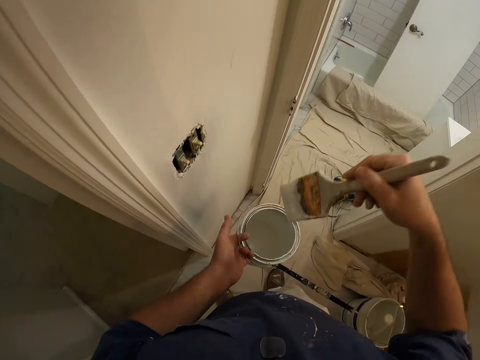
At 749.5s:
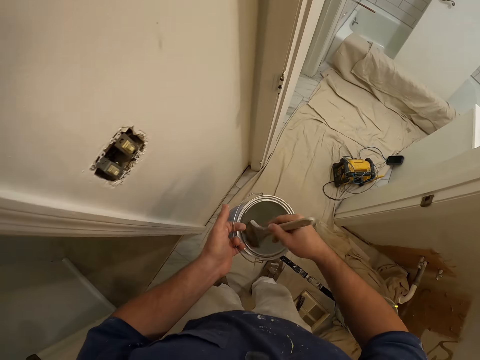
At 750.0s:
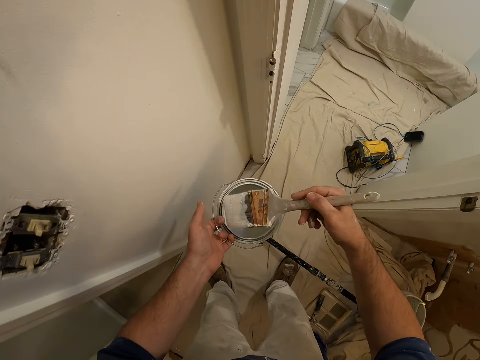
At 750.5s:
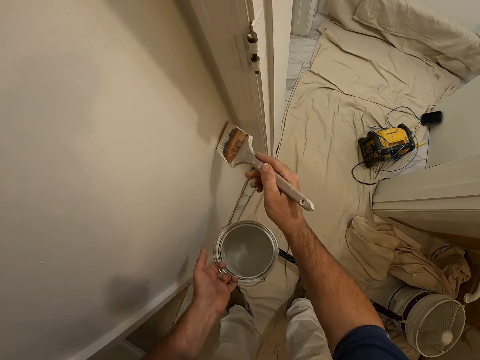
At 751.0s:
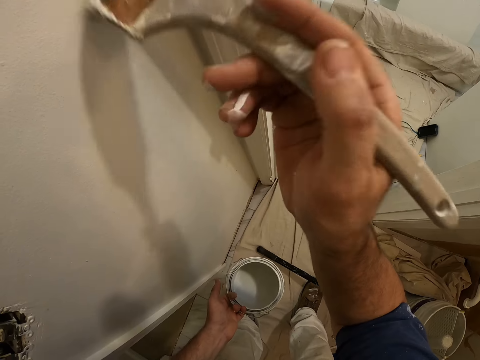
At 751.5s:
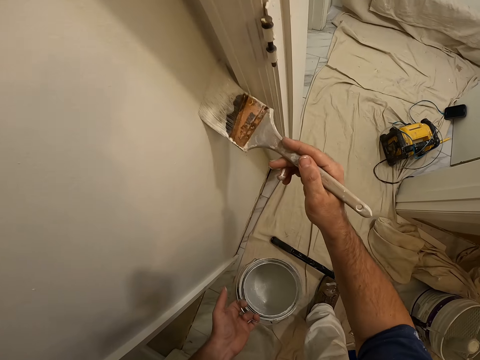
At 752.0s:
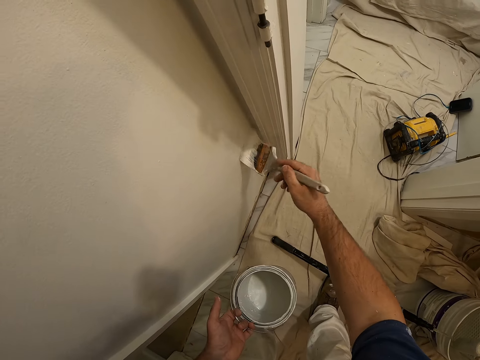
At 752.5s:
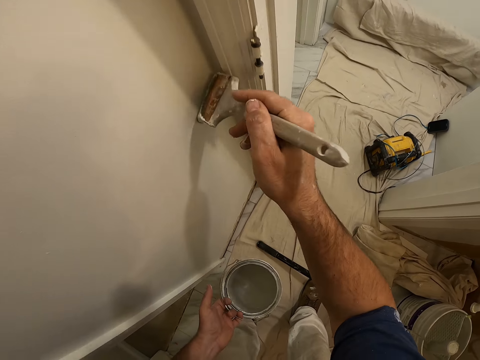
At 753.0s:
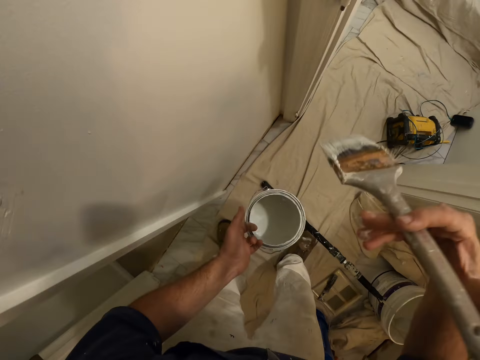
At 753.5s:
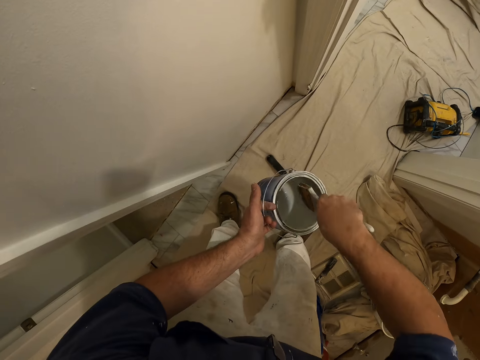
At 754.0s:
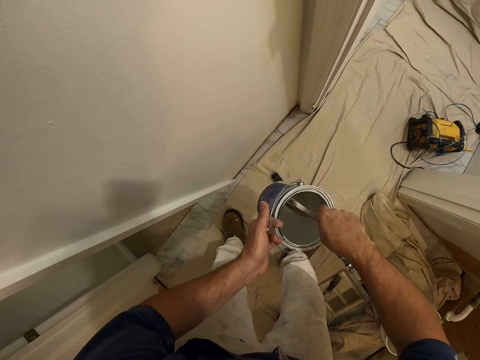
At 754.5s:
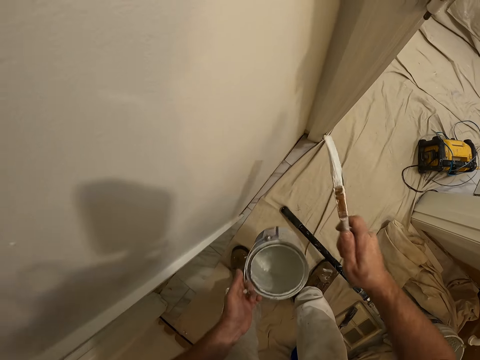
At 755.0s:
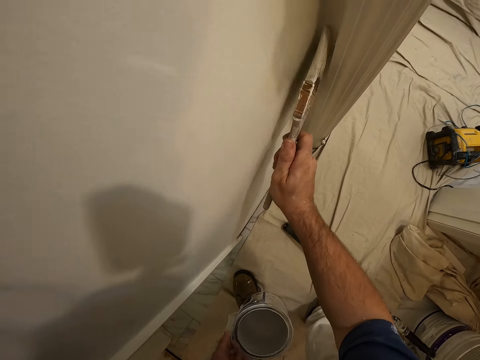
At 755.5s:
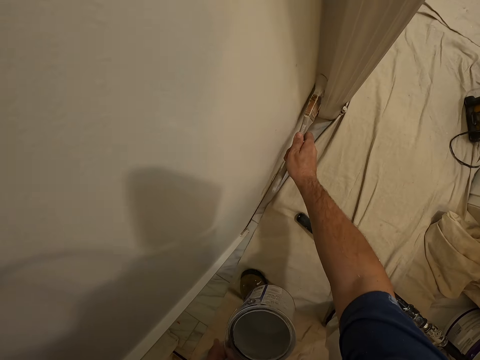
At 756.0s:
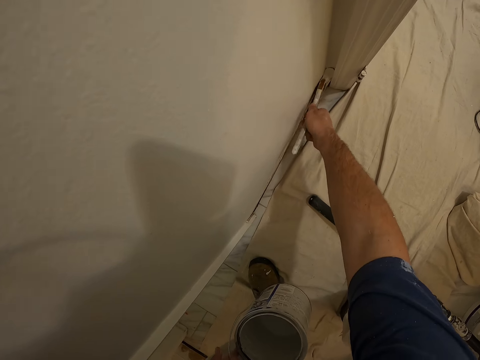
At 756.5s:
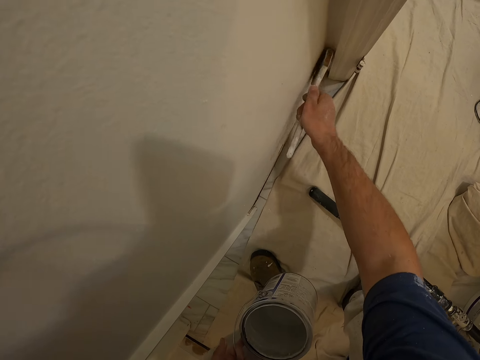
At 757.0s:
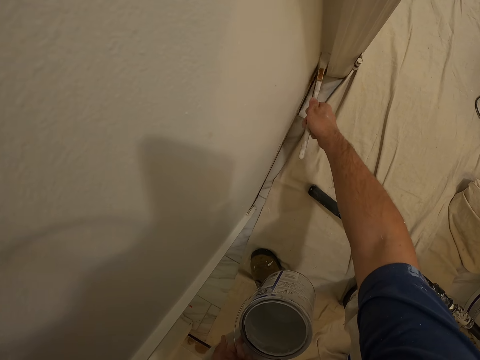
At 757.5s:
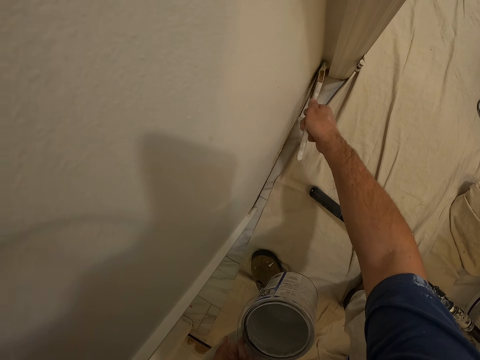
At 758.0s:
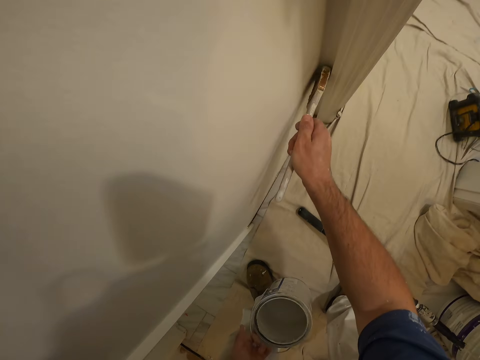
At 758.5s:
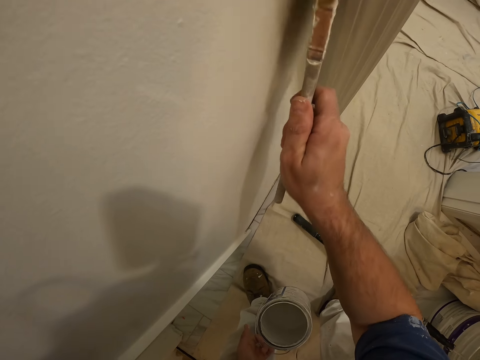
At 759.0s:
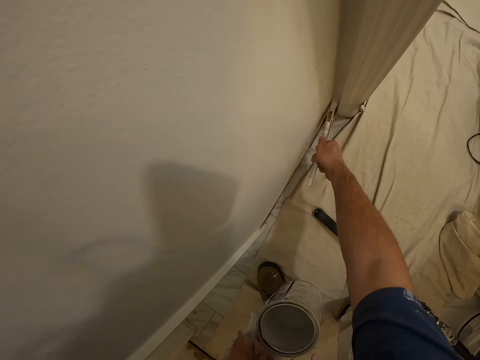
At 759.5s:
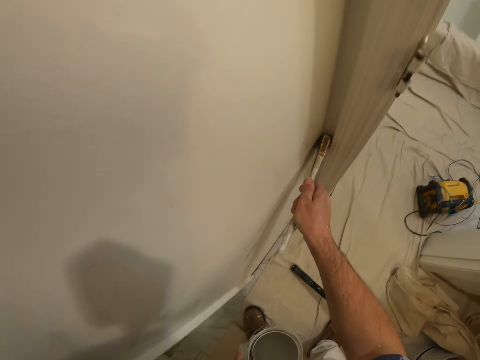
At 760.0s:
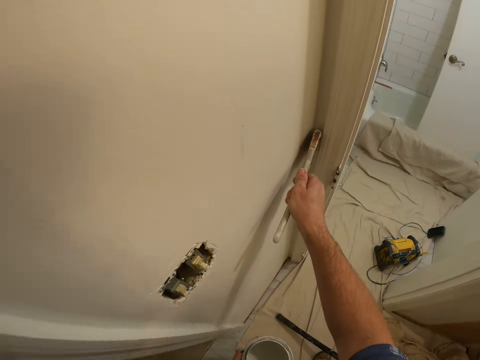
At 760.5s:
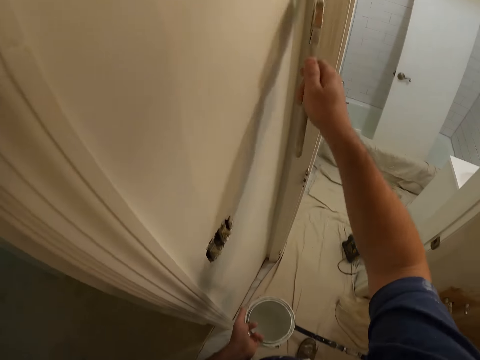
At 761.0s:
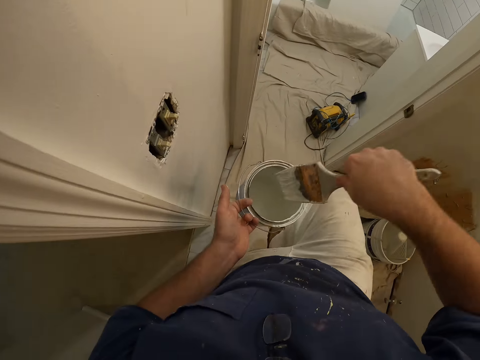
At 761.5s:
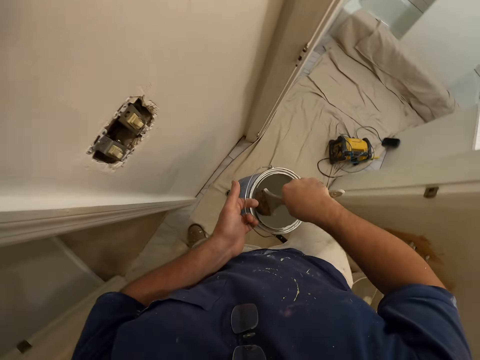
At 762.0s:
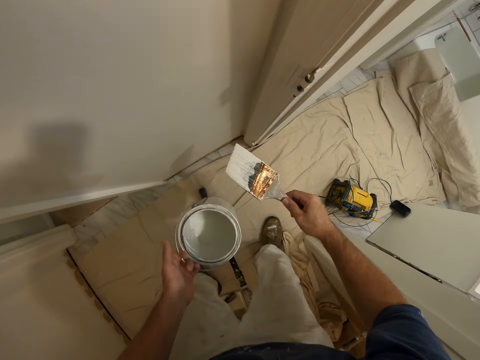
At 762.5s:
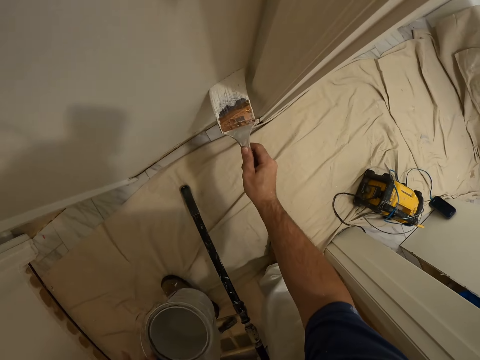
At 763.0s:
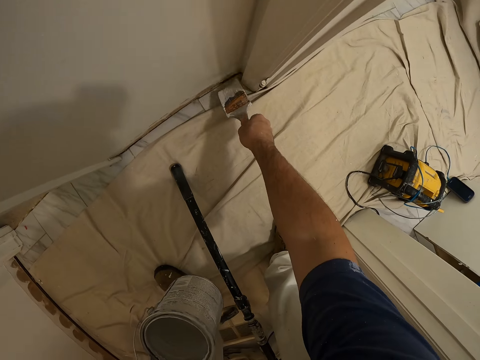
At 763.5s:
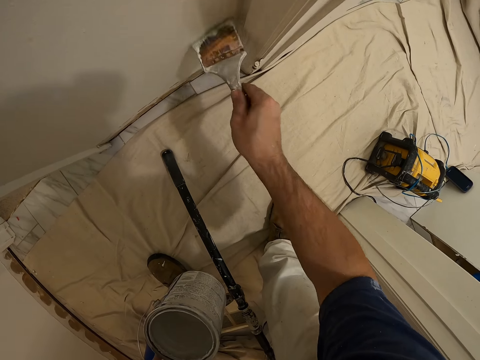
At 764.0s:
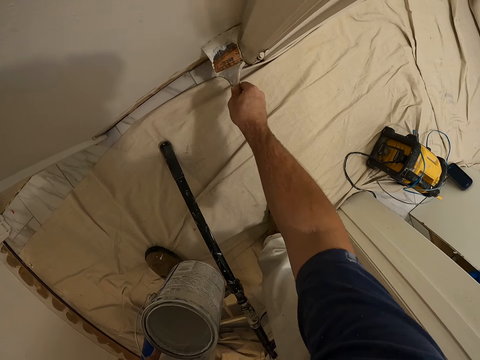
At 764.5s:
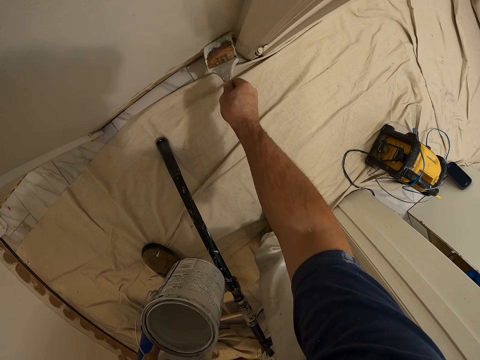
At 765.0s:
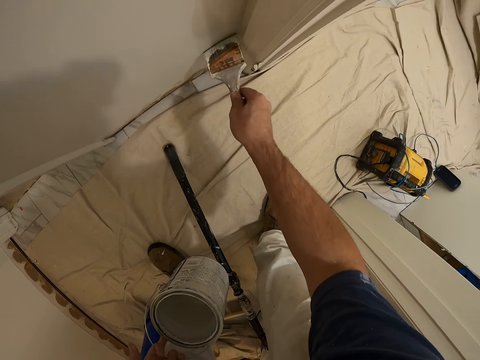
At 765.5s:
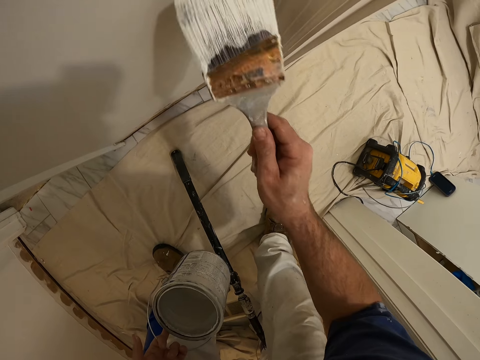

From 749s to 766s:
The camera wearer dips the paint brush inside the container. They rub the paint brush on the edges of the container. They paint the wall with the paint brush. They dip the paint brush inside the container. They shake the paint brush. They paint the wall with the paint brush. They dip the paint brush inside the container. They paint the wall with the paint brush.

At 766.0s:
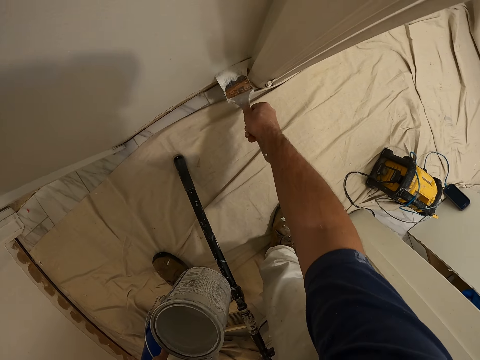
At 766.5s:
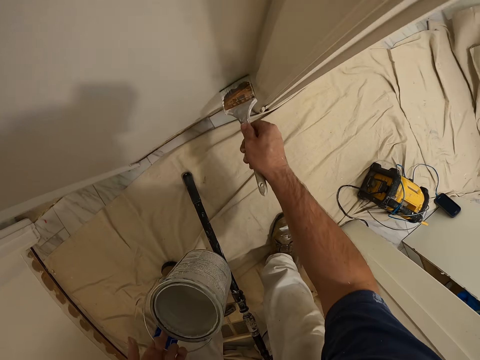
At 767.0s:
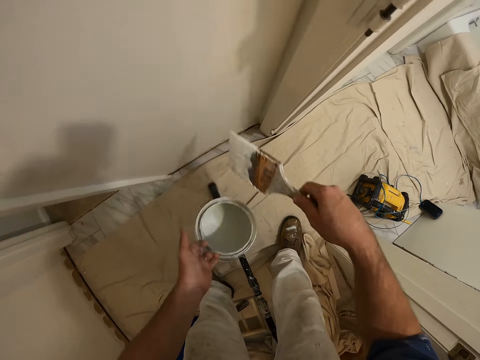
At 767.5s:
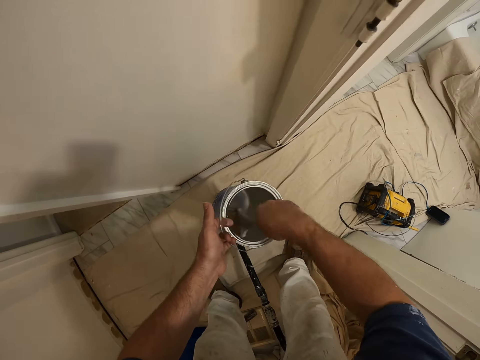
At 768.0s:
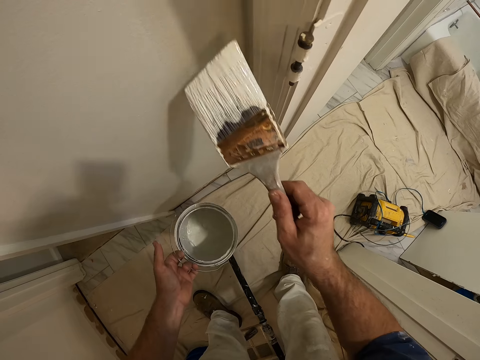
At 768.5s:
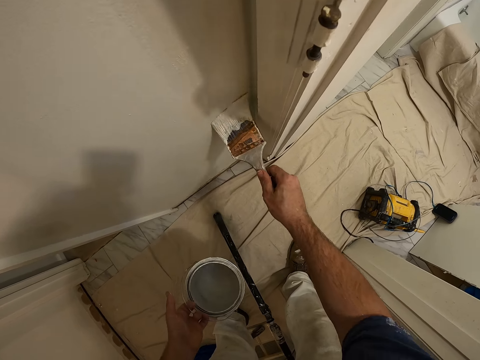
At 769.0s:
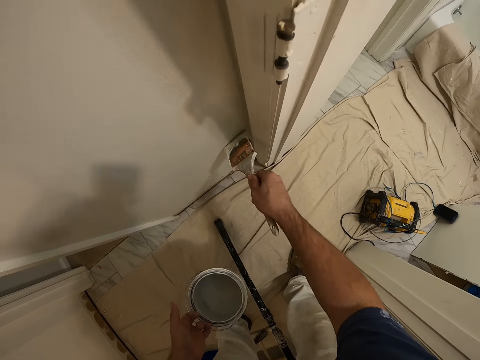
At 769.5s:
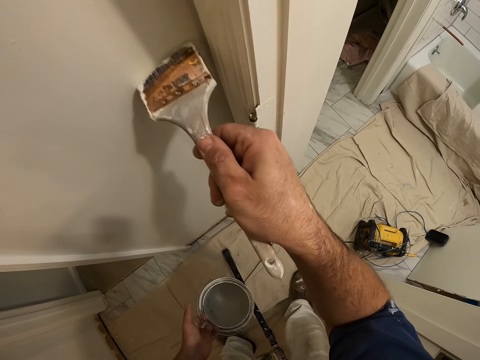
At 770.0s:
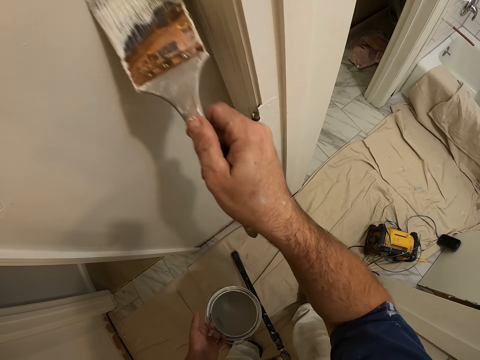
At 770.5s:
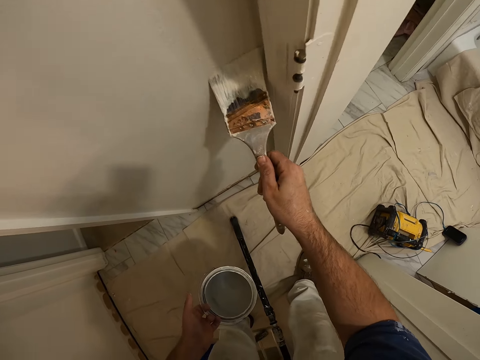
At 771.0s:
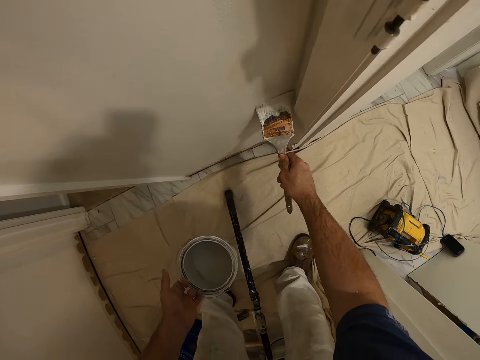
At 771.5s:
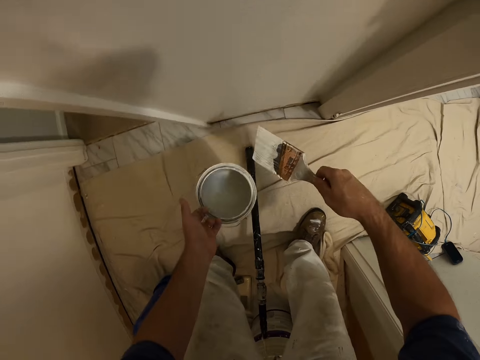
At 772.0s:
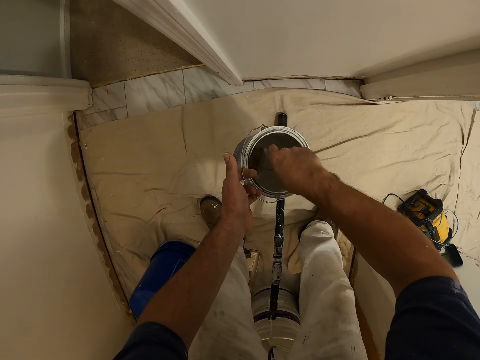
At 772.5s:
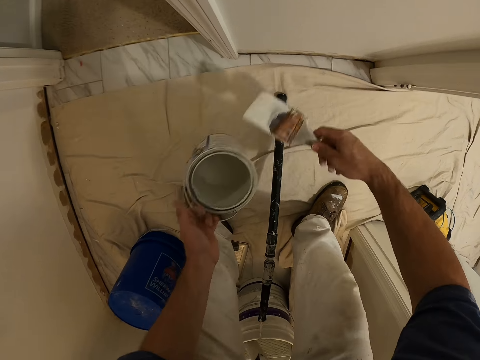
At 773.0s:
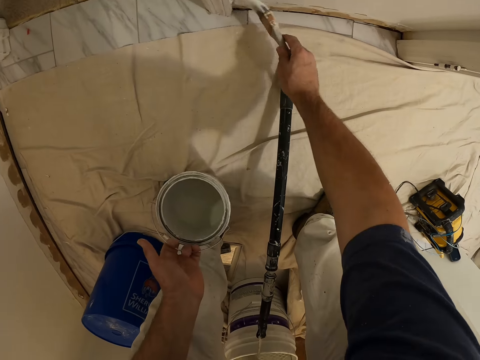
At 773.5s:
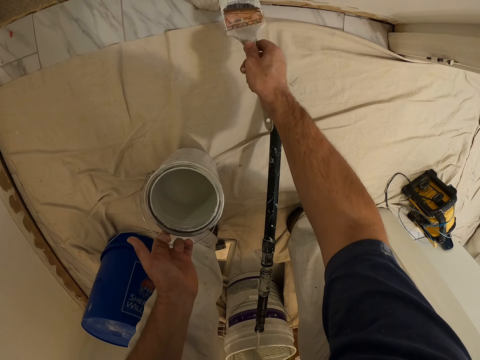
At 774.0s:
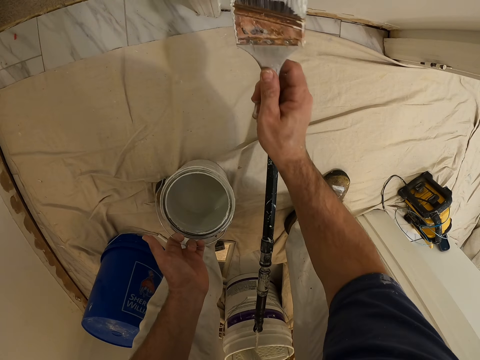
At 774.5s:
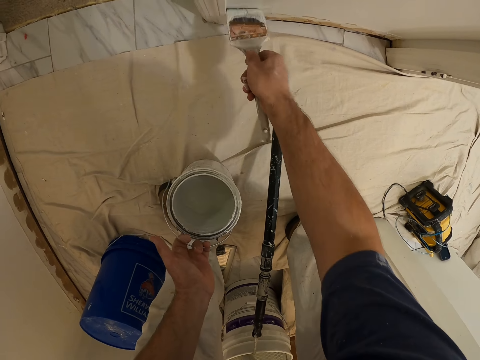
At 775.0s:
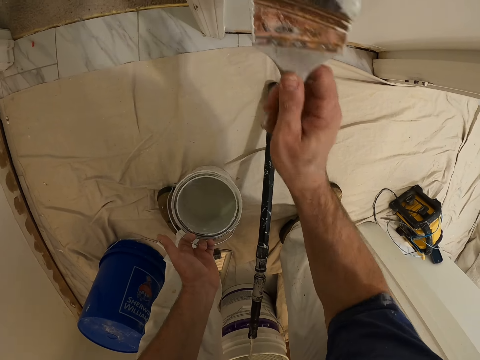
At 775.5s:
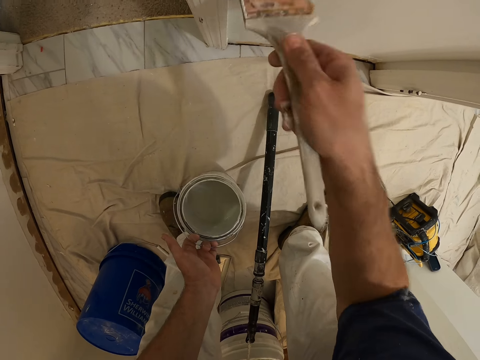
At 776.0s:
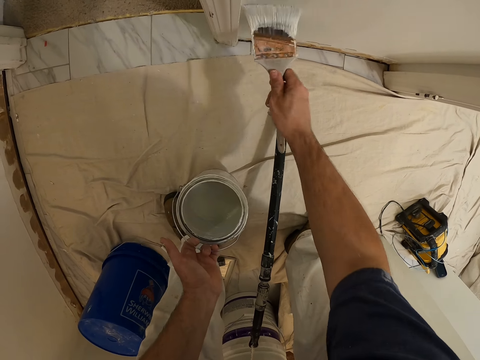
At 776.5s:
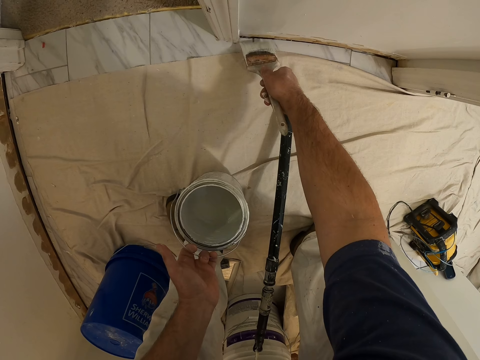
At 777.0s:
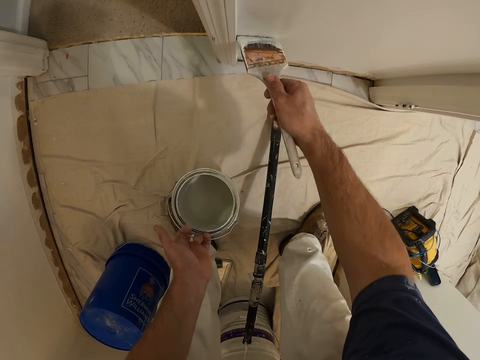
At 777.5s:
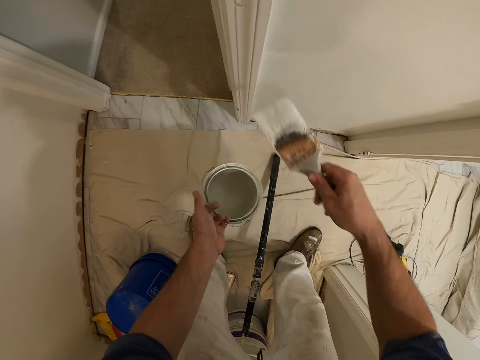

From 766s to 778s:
The camera wearer dips the paint brush inside the container. They paint the wall with the paint brush. They dip the paint brush inside the container again. They paint the wall with the paint brush again.
